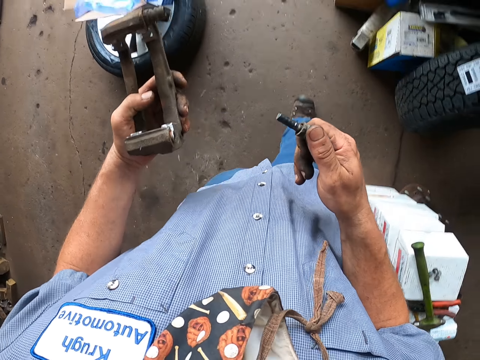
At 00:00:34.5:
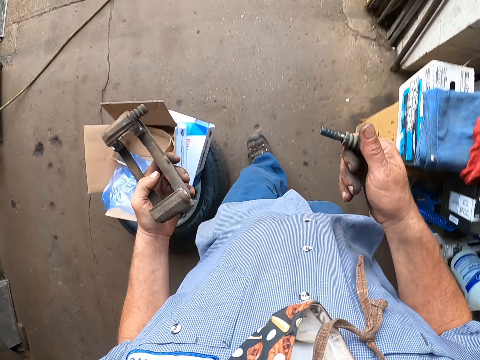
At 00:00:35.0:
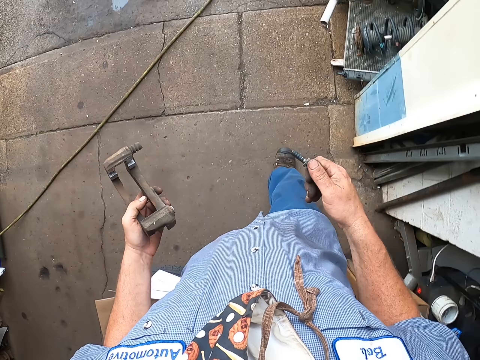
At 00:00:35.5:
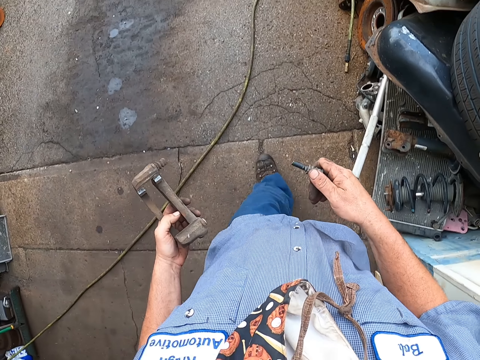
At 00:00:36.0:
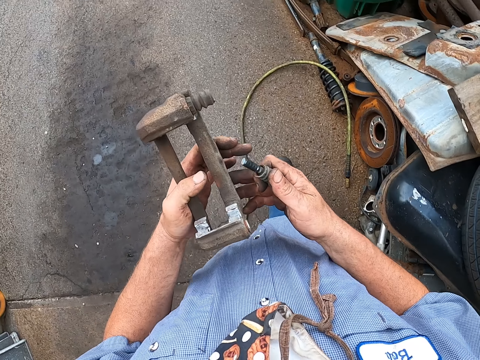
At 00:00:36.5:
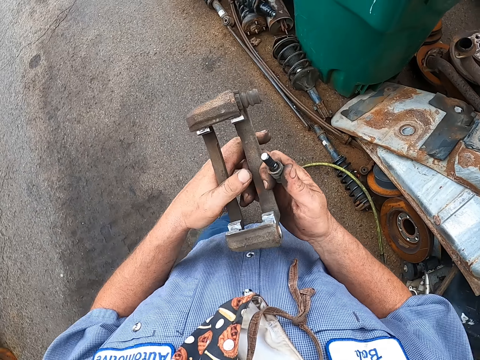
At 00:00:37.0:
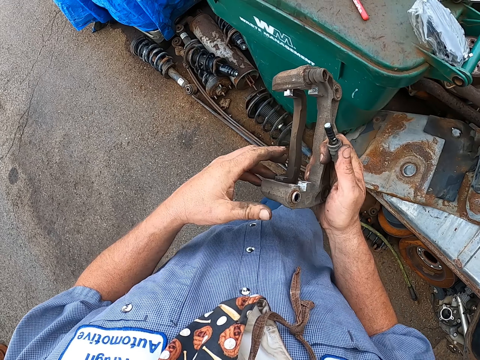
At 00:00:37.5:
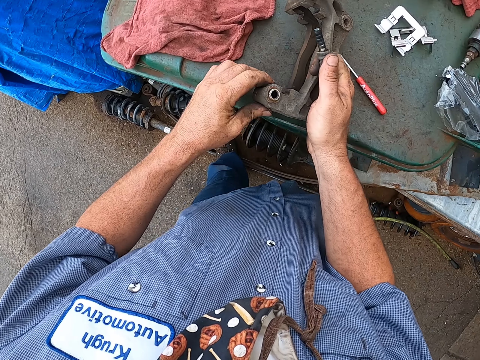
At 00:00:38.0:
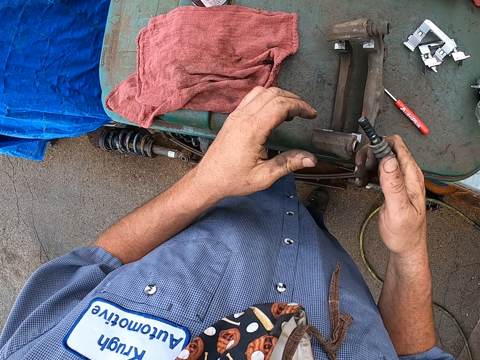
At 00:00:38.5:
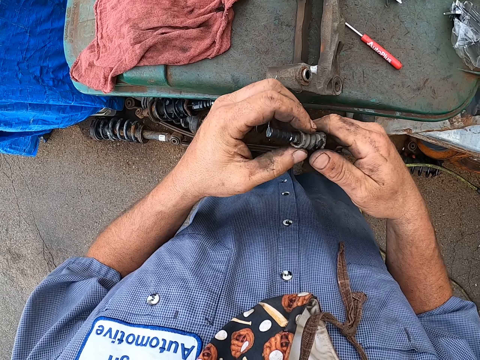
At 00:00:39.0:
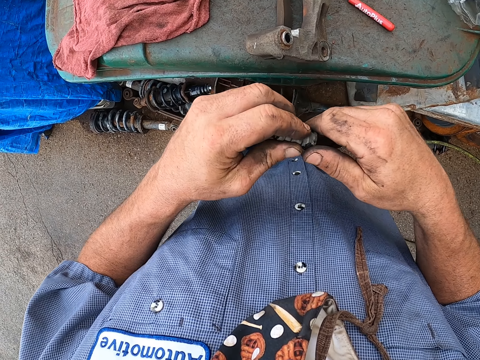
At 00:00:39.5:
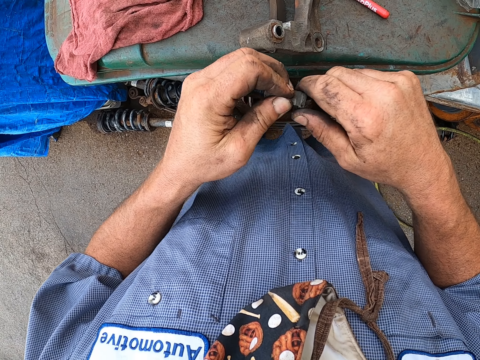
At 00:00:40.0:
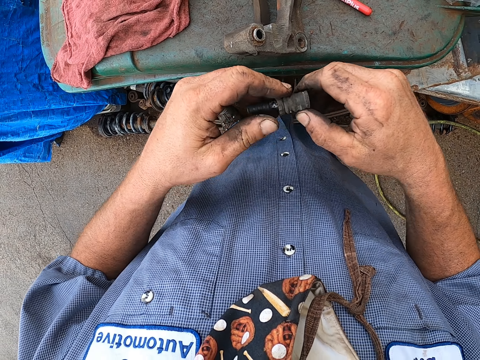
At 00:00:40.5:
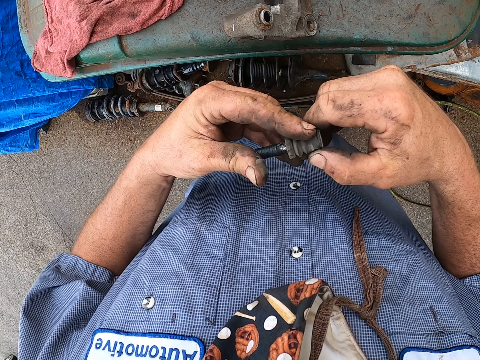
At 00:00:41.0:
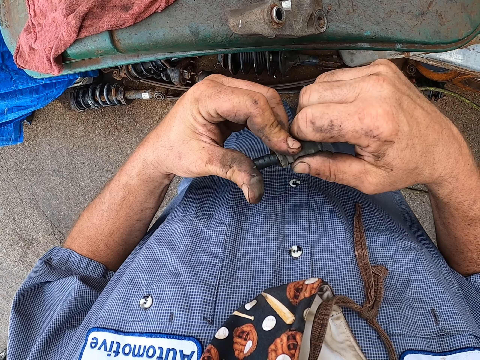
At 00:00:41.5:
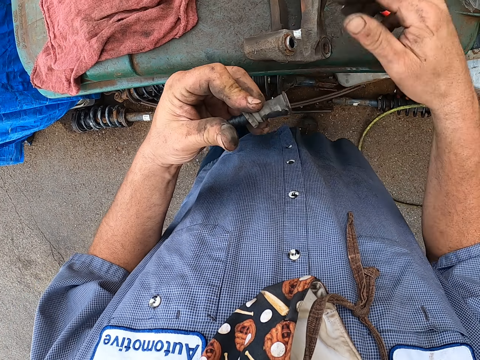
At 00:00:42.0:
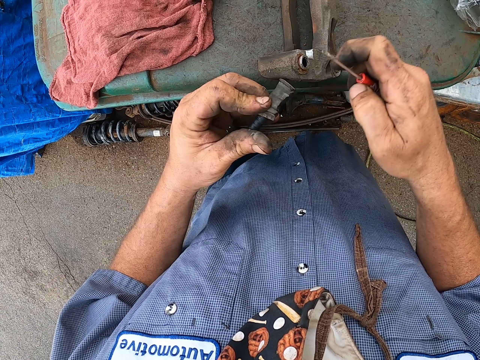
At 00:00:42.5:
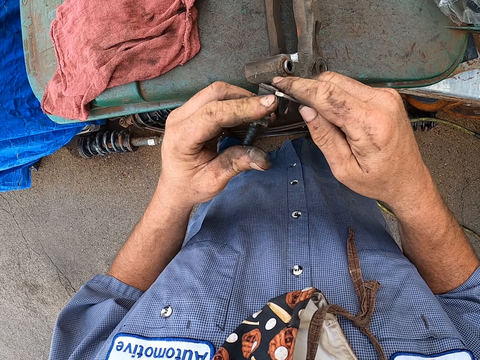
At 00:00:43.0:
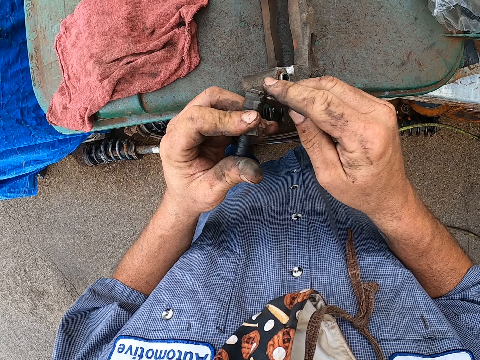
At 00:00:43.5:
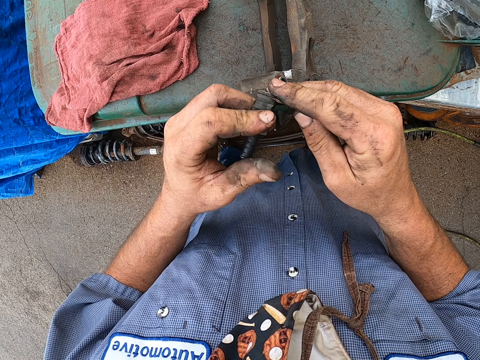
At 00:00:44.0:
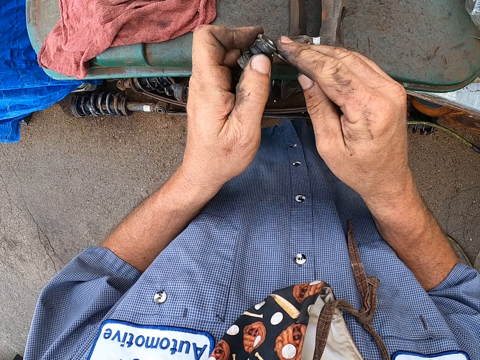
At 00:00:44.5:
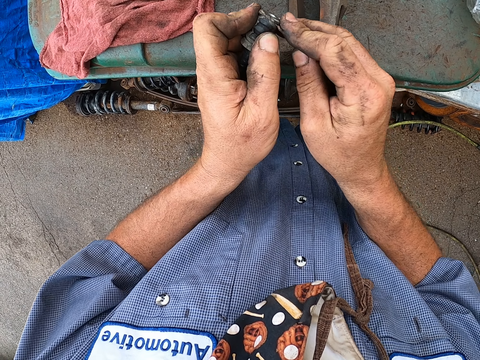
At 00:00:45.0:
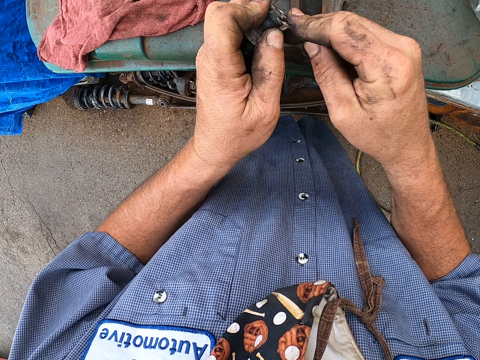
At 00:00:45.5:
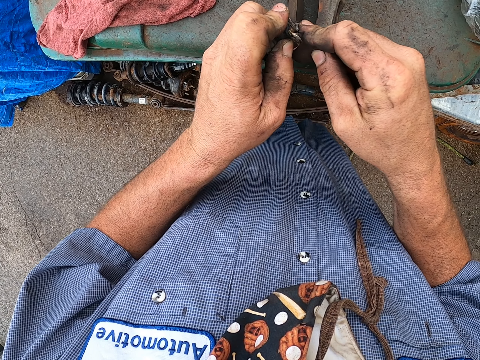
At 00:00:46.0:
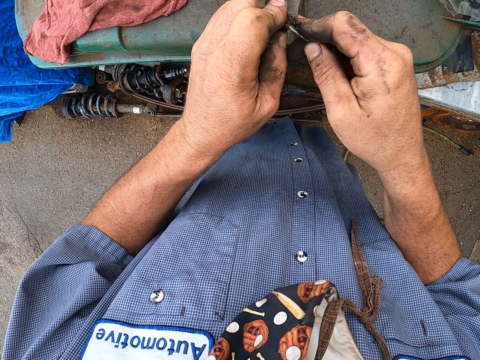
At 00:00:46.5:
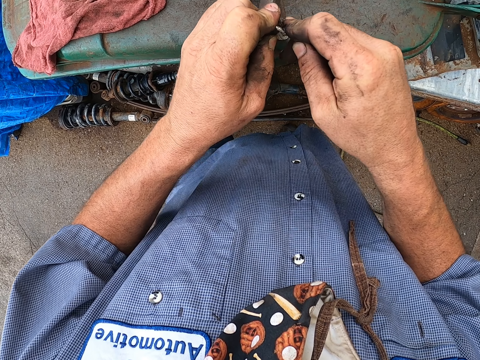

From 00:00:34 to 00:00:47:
The camera wearer holds the brake pad in both hands. They put the brake pad on the dustbin or table. They turn the bolt case in the hands. They take a screwdriver from the table. They adjust the bolt case with the screwdriver. They remove something from the caliper bushing.

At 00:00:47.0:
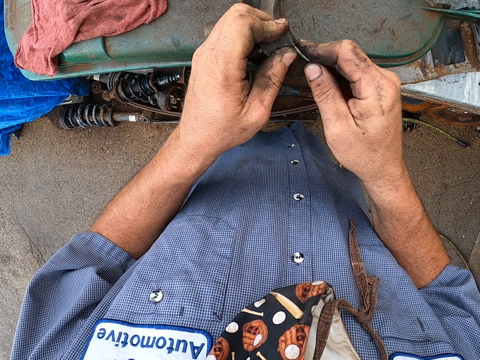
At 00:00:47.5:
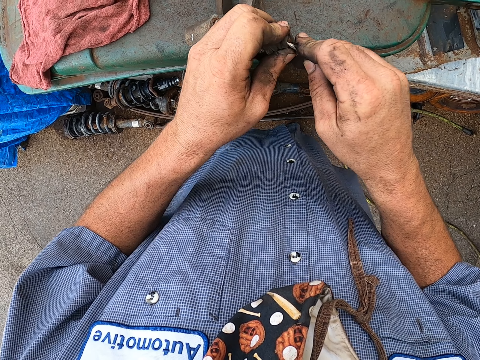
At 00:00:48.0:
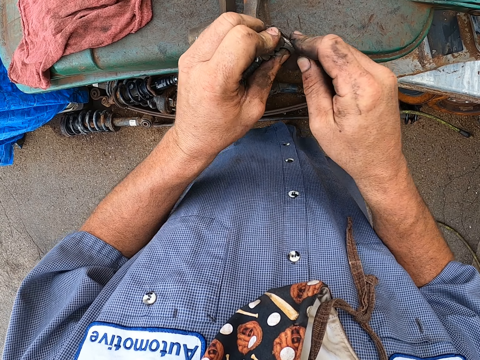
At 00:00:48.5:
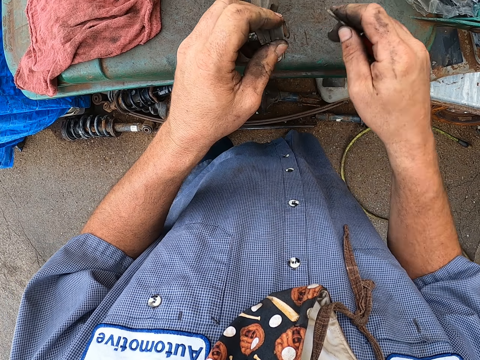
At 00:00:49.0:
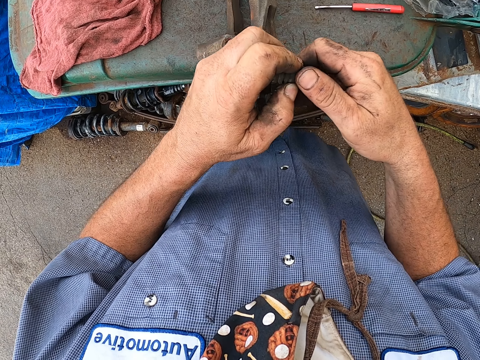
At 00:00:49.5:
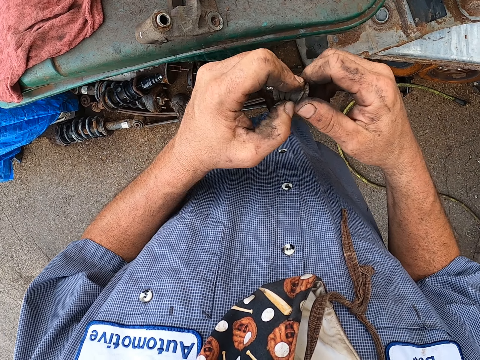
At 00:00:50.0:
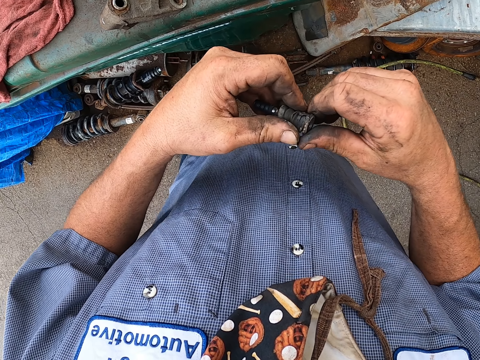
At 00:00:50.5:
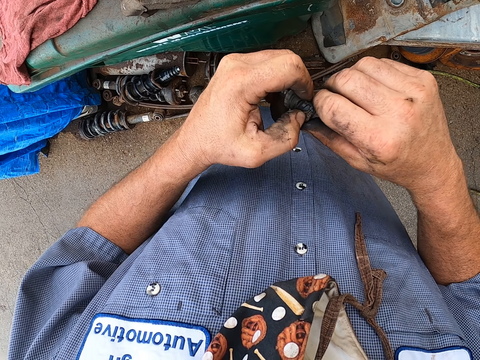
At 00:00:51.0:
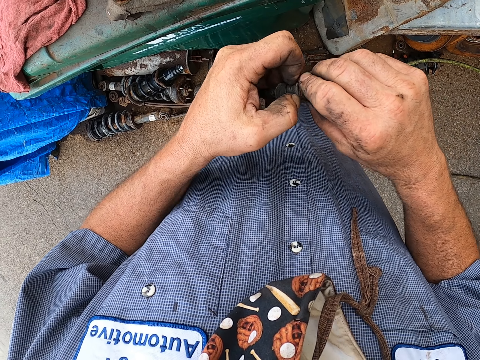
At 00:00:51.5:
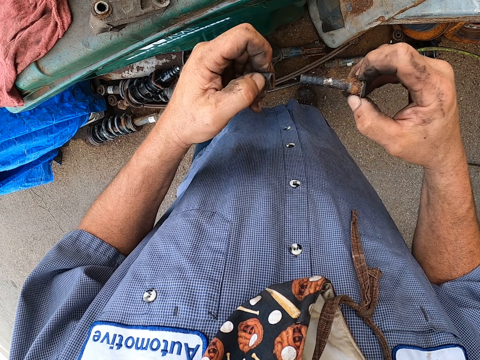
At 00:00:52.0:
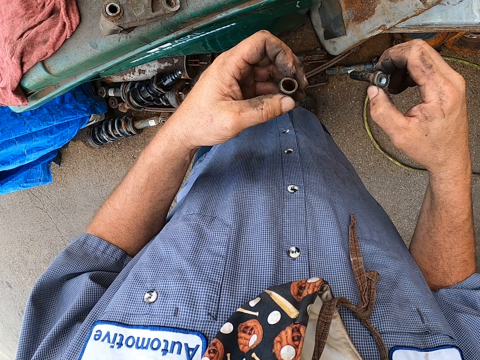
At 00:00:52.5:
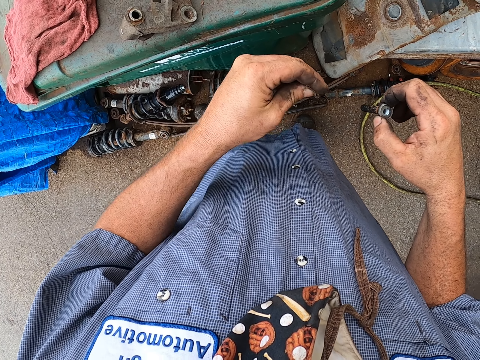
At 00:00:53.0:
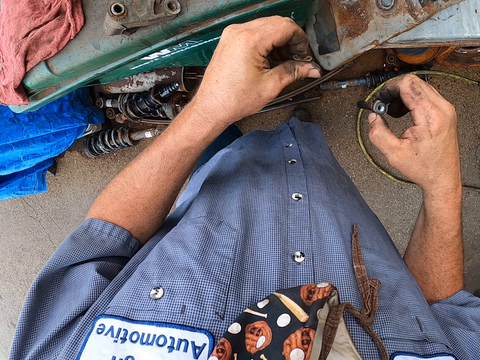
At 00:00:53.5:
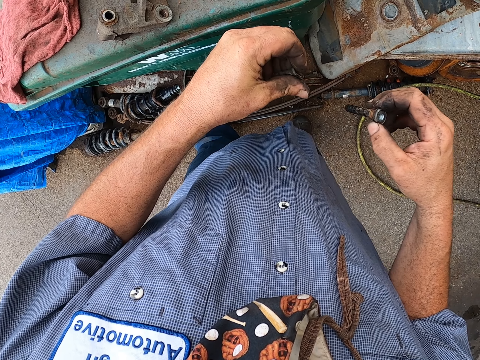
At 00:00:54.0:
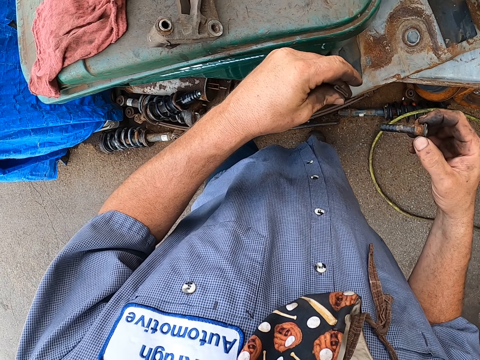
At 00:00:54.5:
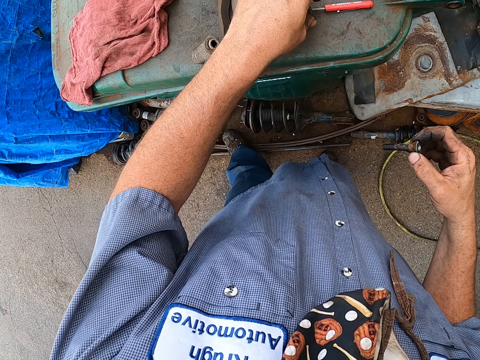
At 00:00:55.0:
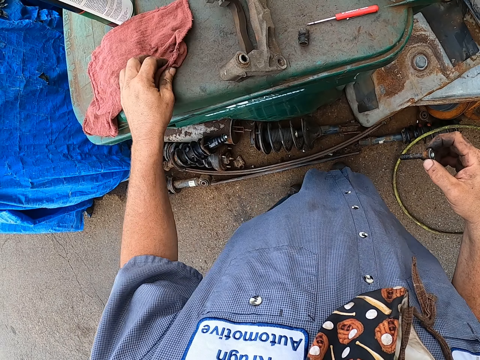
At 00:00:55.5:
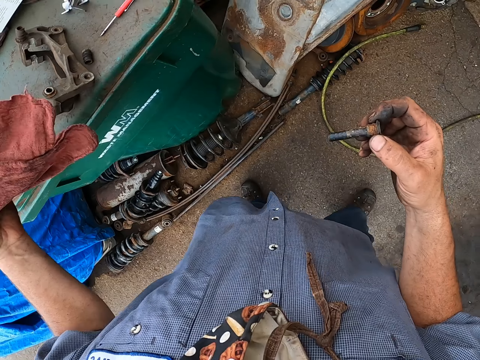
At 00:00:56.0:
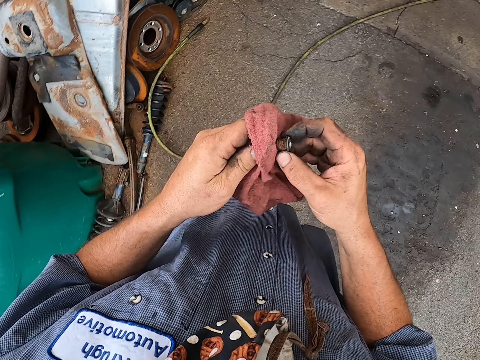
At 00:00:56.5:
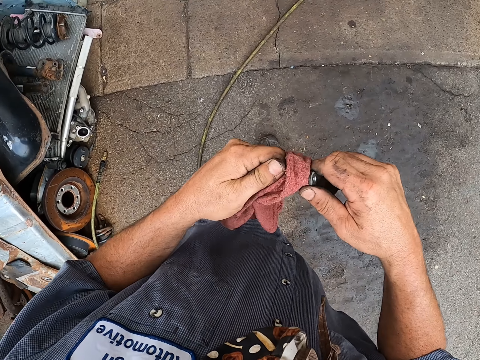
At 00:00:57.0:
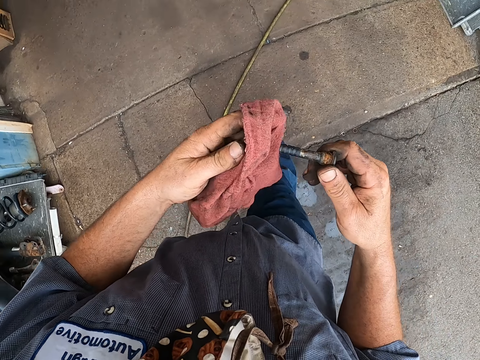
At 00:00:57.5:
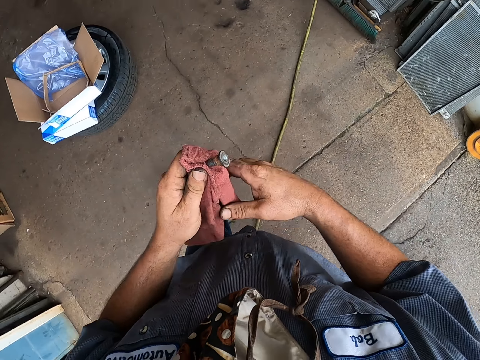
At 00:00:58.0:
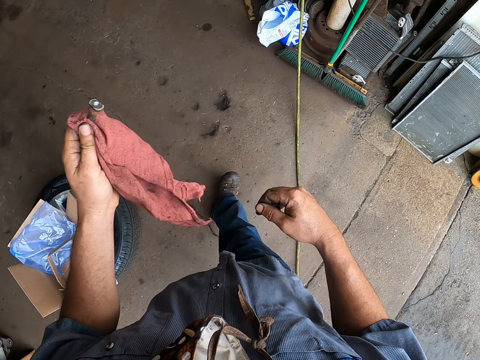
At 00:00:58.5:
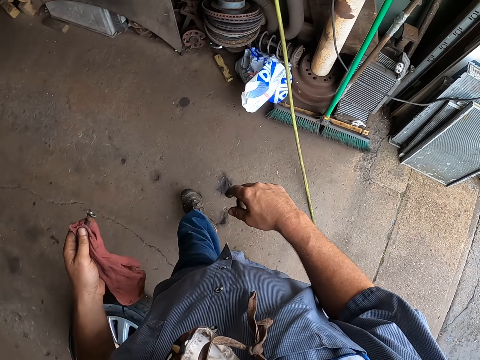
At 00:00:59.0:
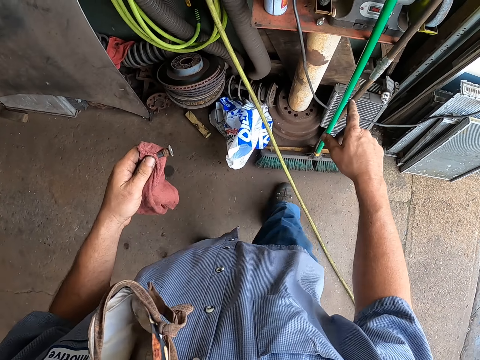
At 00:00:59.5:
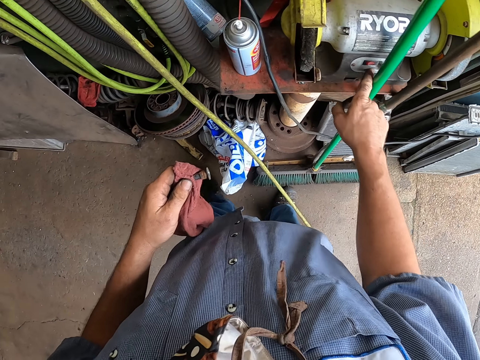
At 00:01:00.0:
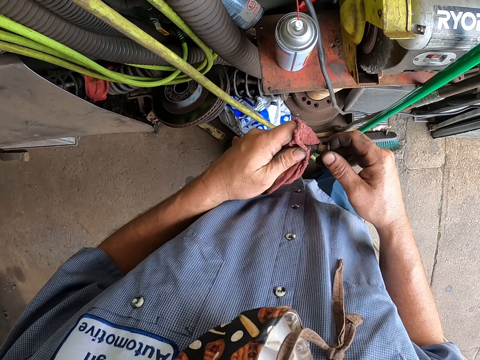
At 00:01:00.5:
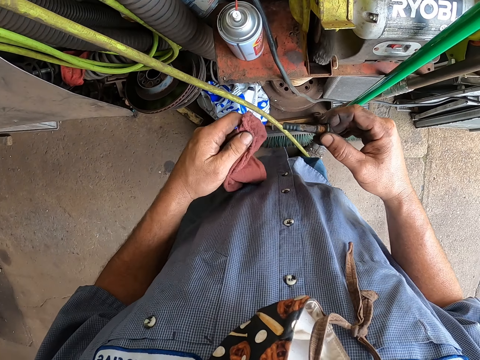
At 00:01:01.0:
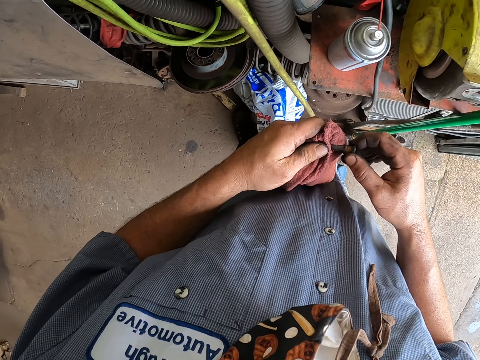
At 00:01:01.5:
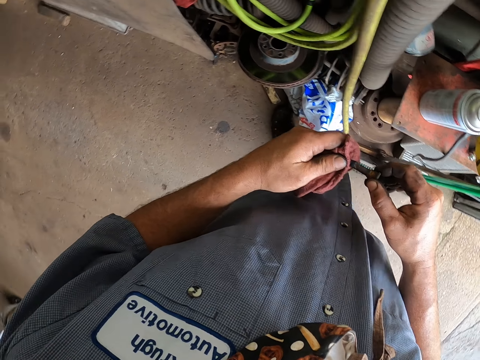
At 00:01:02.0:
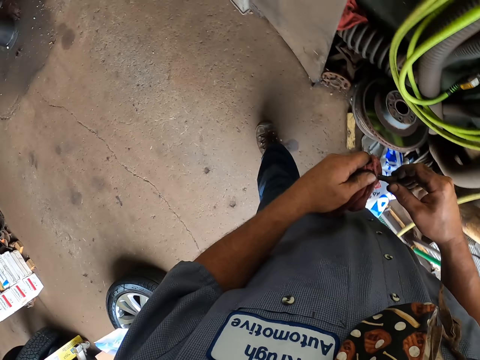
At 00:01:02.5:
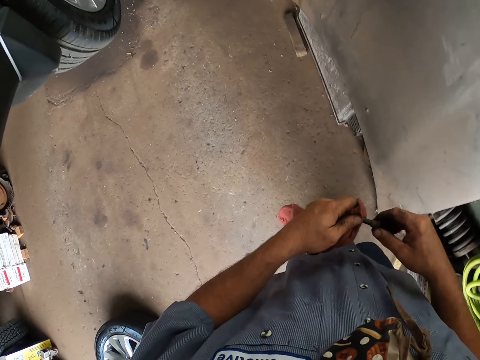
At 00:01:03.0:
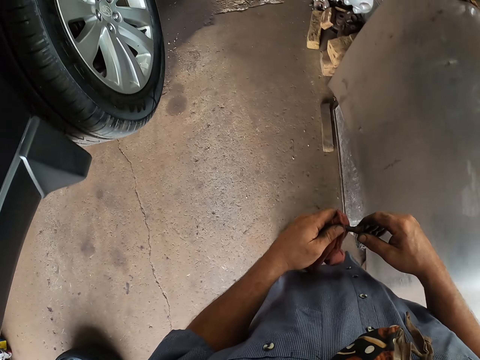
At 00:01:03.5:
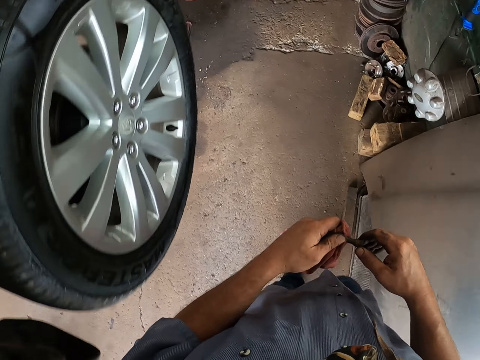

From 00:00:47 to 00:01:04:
The camera wearer puts the screwdriver on the dustbin. They remove the bolt case by the hands. They roll the bolt case on the left hand. They put the bolt case on the dustbin. They pick up a piece of cloth or fabric from the table. They wipe the caliper bushing with the piece of cloth. They walk in the garage. They turn the machine on. They take the bolt from the left hand. They rub the bolt with the fabric. They walk in the garage.
